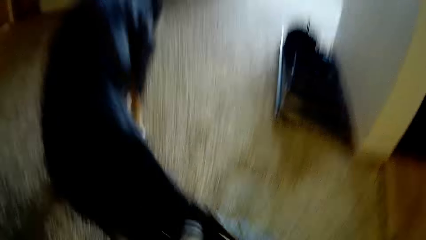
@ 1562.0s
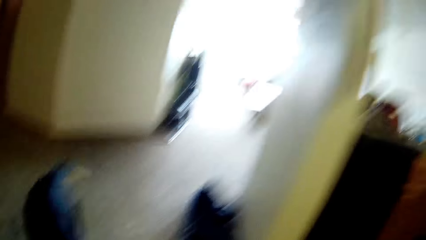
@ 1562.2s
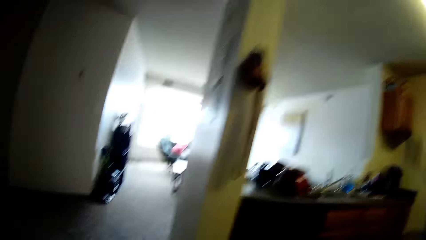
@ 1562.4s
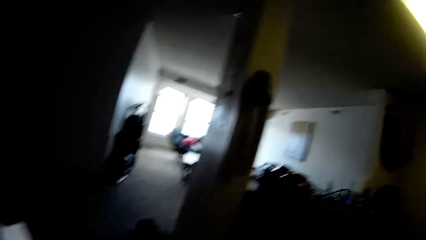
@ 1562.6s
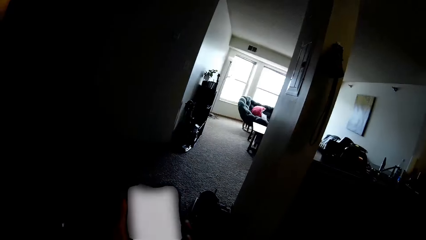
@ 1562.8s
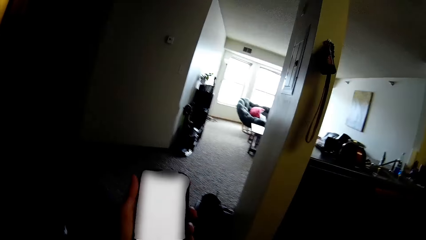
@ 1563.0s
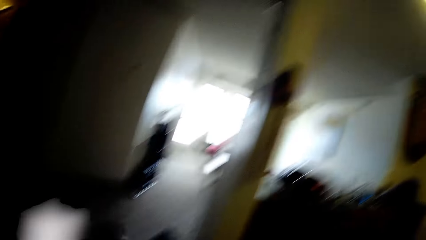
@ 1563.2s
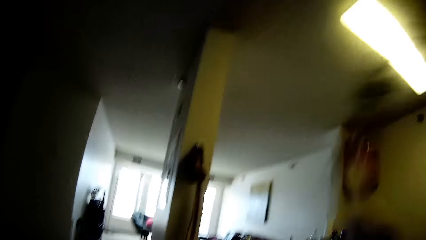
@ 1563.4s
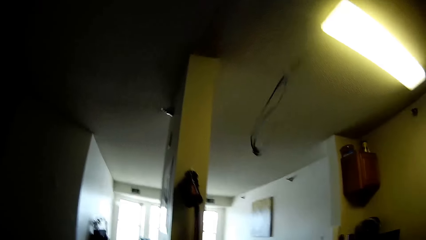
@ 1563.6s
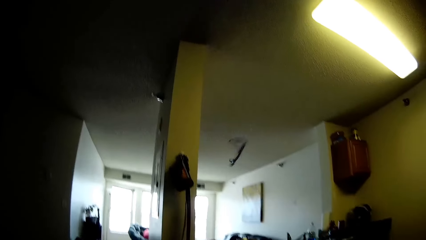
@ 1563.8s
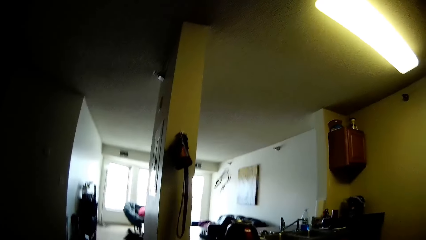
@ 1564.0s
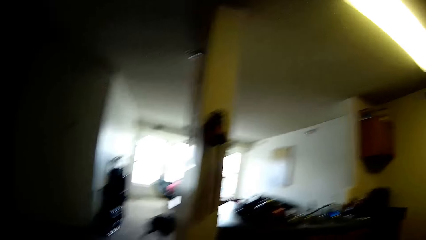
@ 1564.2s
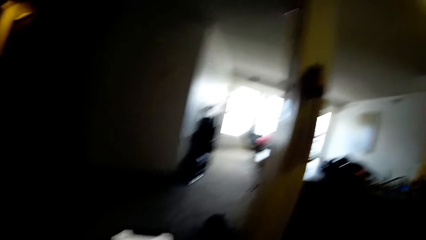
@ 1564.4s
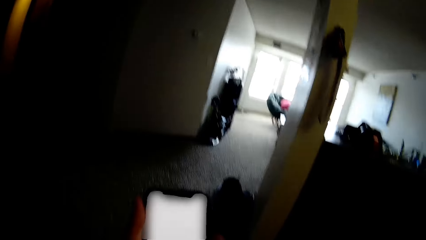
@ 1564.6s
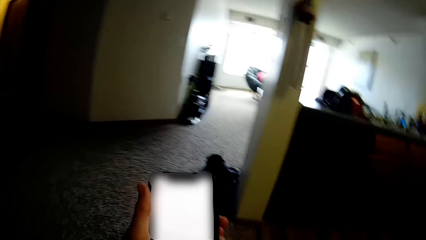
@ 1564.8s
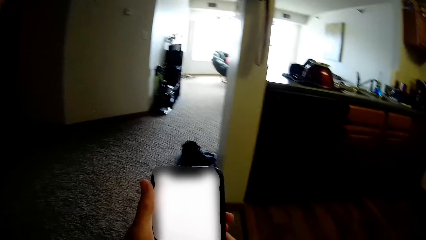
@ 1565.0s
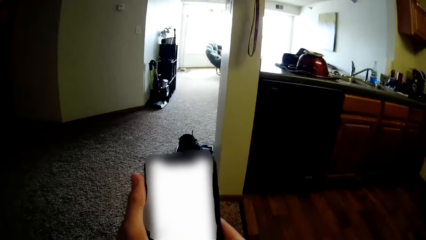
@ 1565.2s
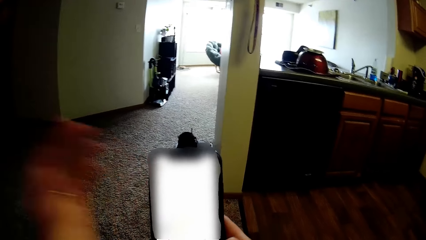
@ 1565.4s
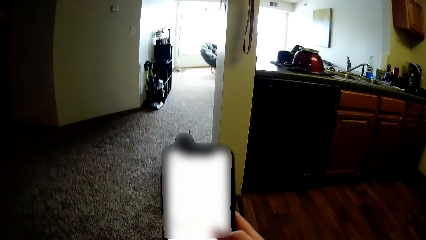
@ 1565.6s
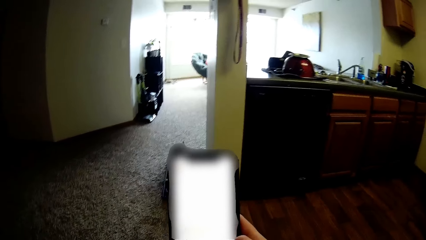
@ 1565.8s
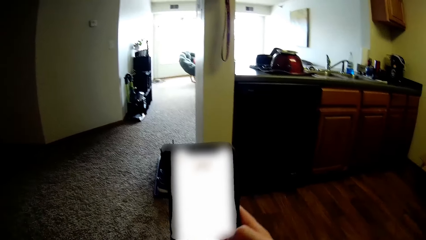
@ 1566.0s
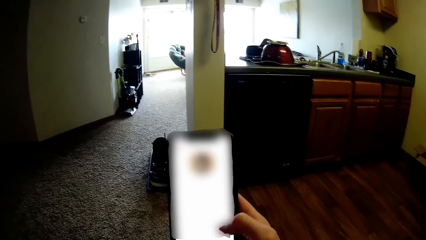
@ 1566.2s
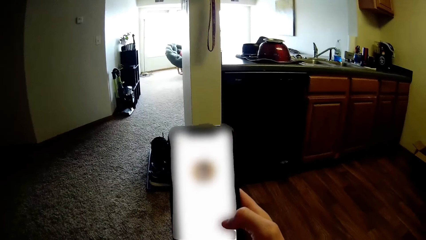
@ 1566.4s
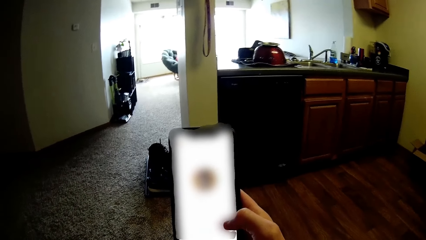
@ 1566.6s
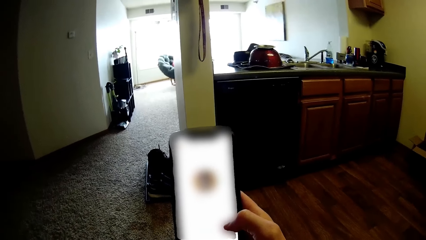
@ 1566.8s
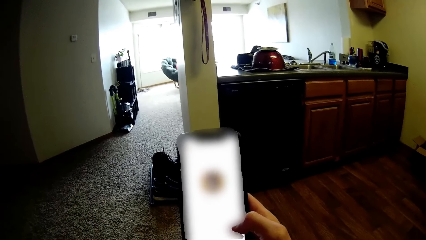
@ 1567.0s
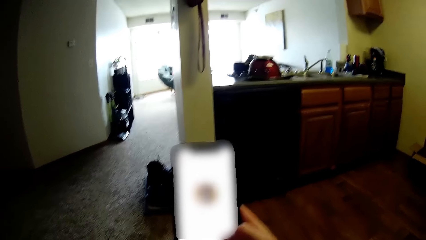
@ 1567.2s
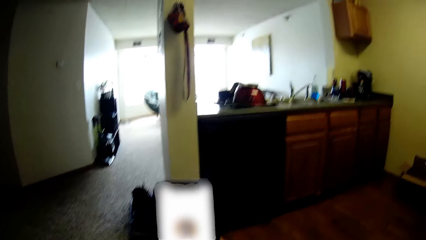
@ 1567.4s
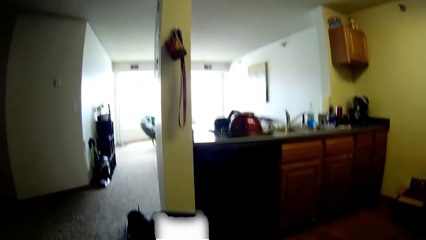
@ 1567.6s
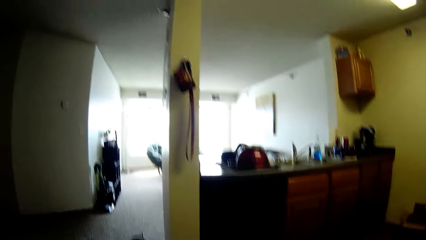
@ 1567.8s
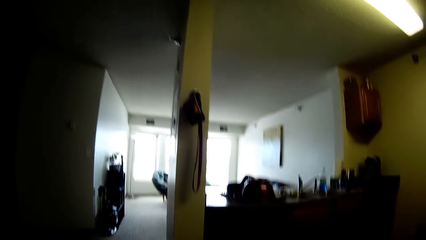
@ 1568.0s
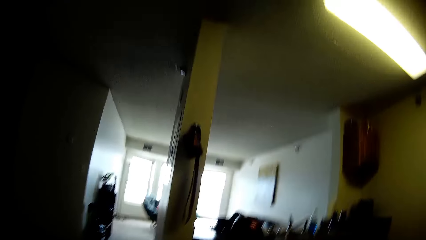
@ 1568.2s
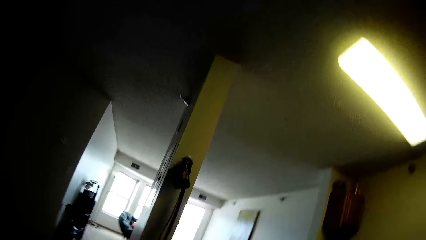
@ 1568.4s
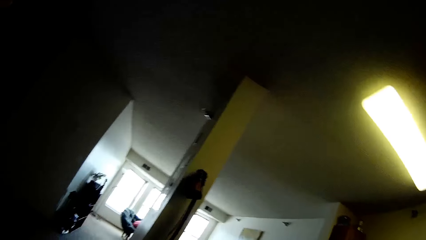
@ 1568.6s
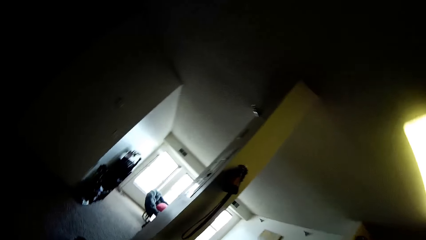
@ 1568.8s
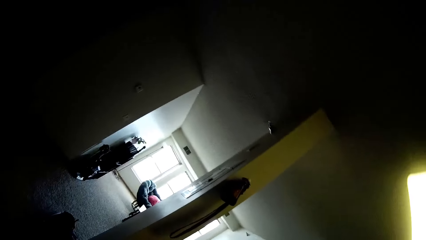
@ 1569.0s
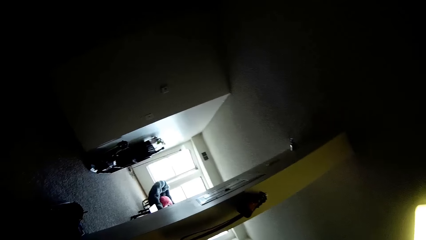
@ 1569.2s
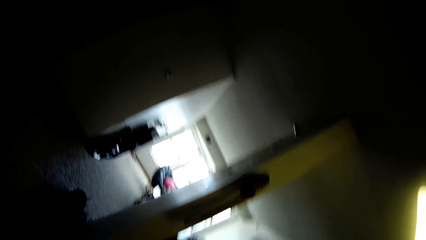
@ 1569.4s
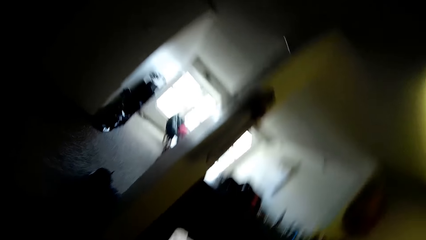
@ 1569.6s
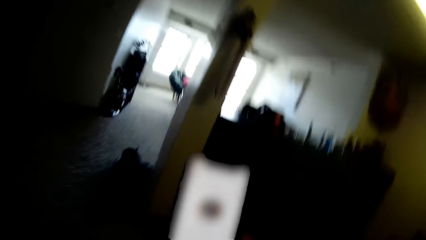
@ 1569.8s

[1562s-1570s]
The camera wearer picks up the rope from the floor with her right hand. She throws the rope. She plays a fetch game with the dog. She operates her phone with both hands.

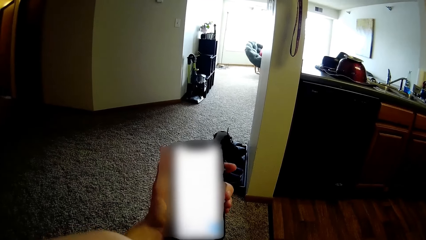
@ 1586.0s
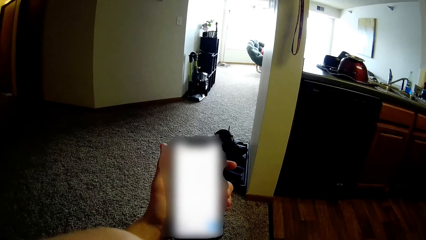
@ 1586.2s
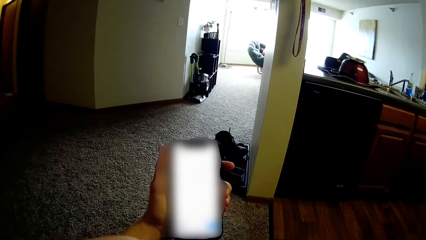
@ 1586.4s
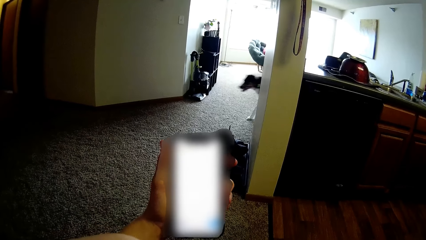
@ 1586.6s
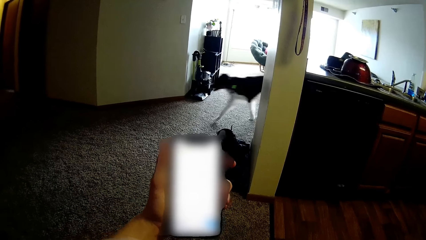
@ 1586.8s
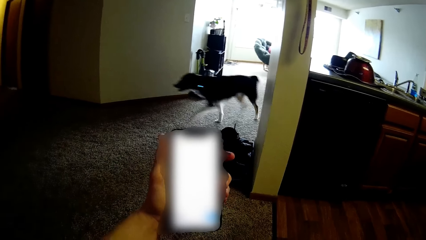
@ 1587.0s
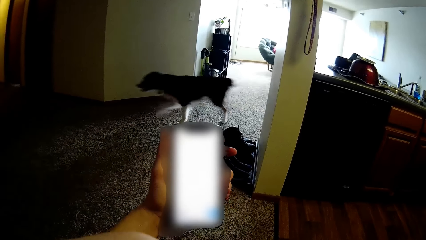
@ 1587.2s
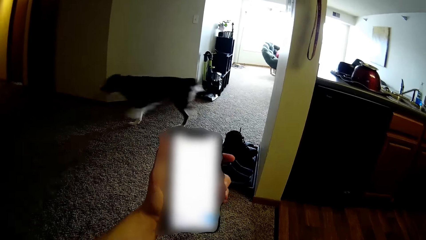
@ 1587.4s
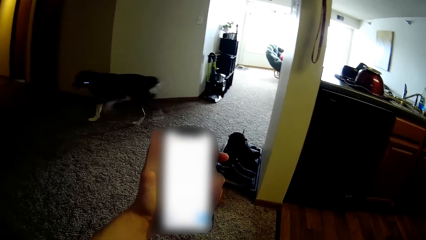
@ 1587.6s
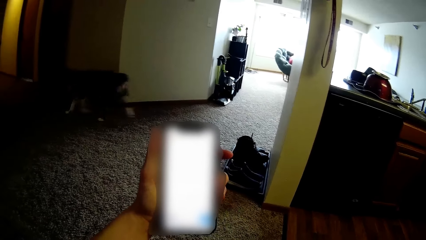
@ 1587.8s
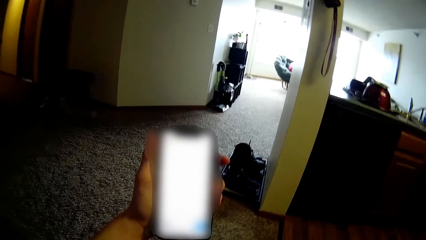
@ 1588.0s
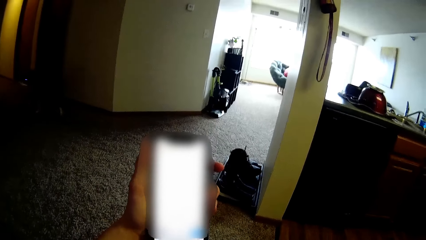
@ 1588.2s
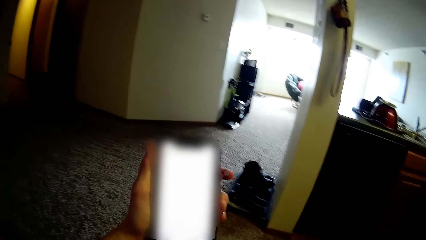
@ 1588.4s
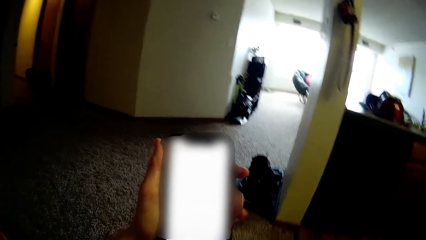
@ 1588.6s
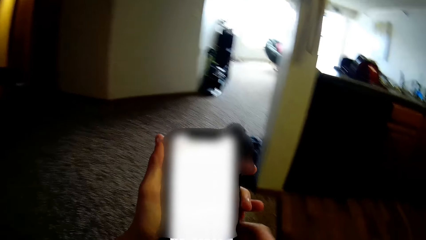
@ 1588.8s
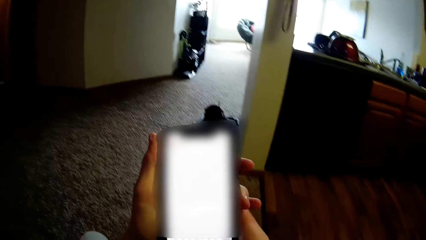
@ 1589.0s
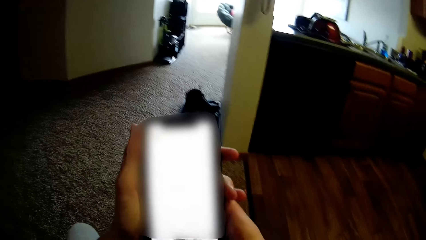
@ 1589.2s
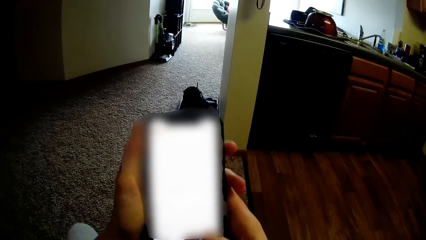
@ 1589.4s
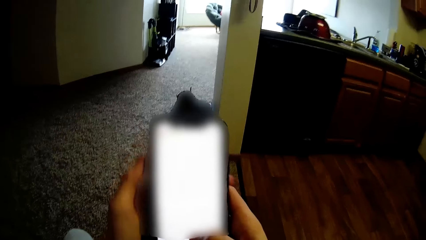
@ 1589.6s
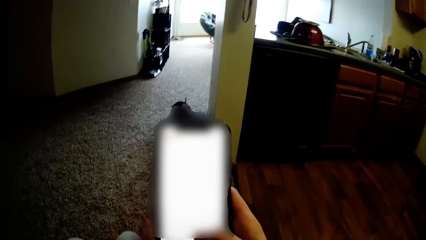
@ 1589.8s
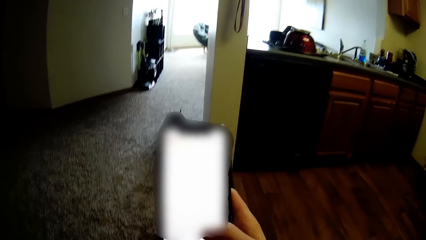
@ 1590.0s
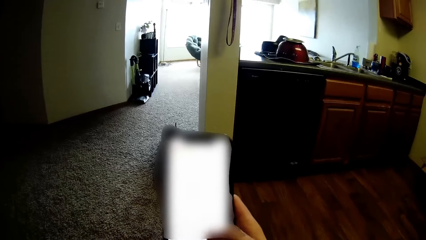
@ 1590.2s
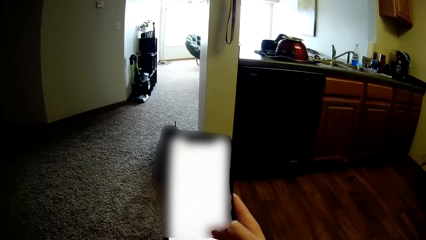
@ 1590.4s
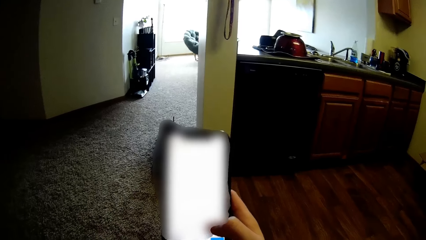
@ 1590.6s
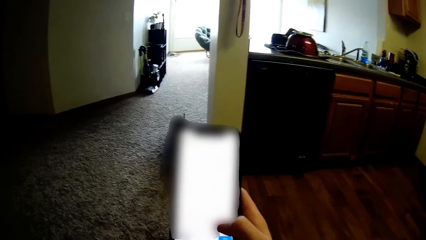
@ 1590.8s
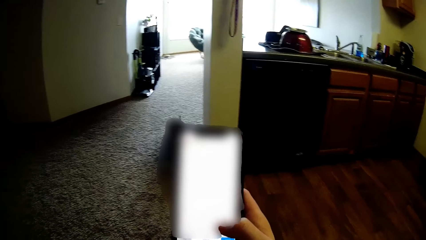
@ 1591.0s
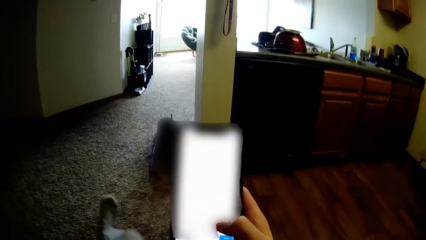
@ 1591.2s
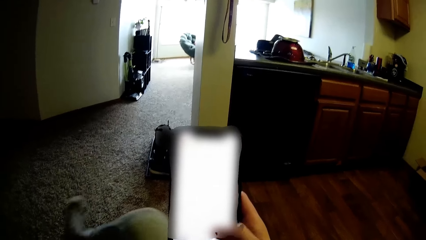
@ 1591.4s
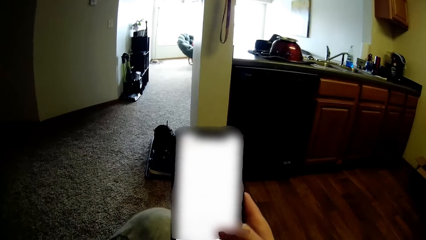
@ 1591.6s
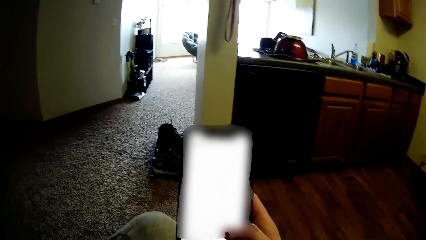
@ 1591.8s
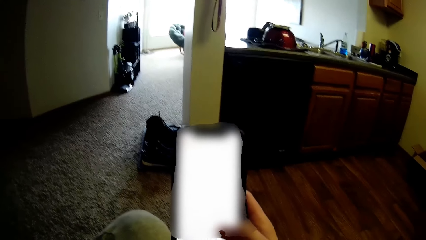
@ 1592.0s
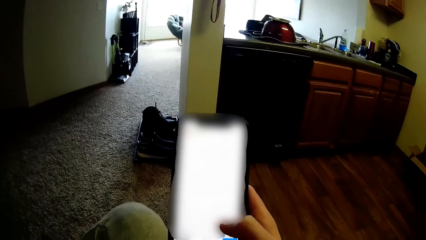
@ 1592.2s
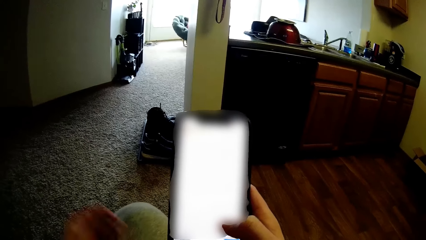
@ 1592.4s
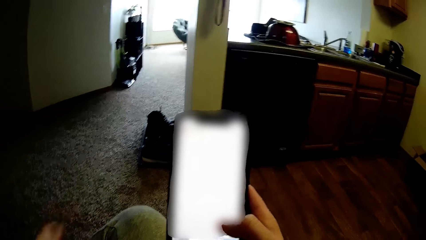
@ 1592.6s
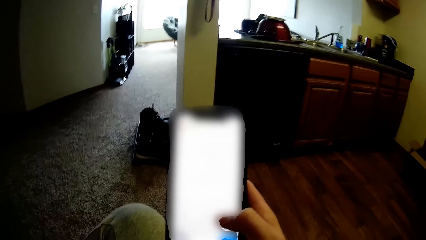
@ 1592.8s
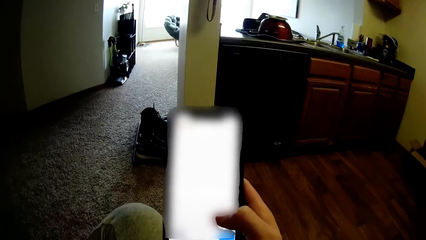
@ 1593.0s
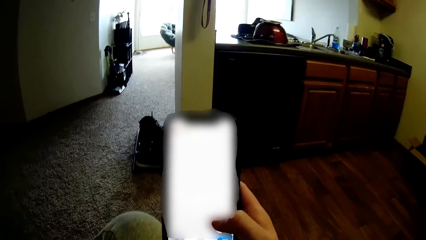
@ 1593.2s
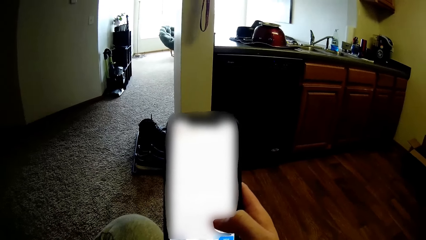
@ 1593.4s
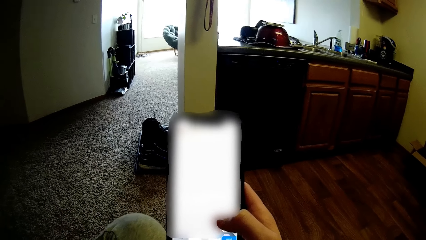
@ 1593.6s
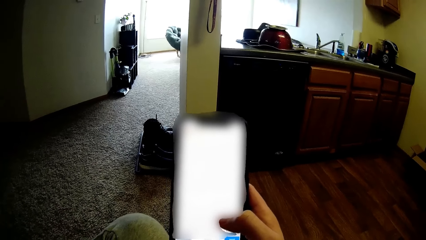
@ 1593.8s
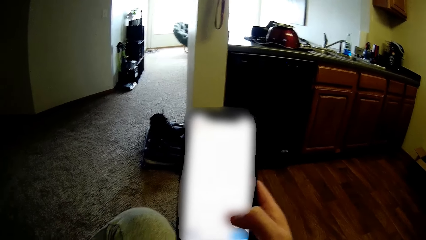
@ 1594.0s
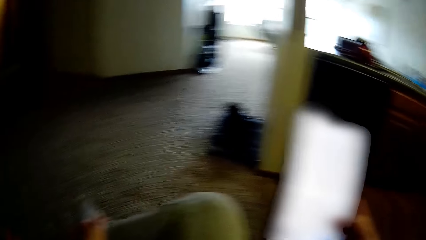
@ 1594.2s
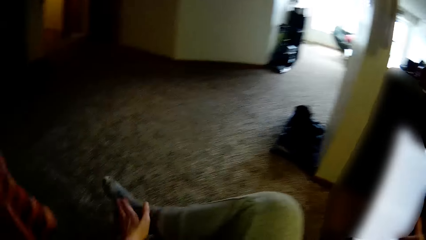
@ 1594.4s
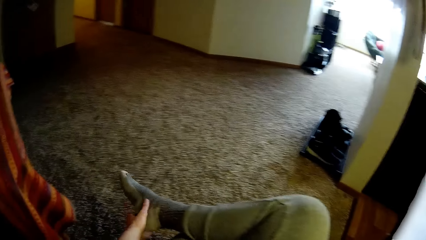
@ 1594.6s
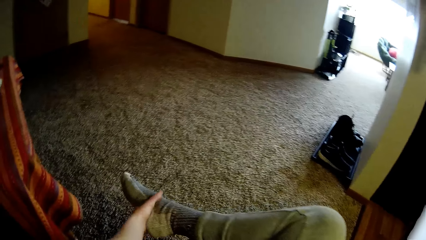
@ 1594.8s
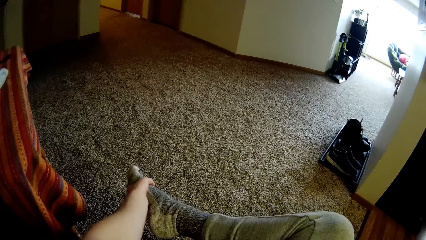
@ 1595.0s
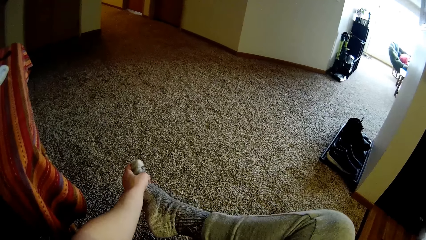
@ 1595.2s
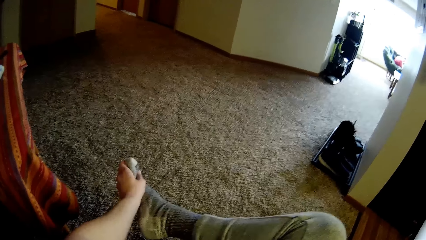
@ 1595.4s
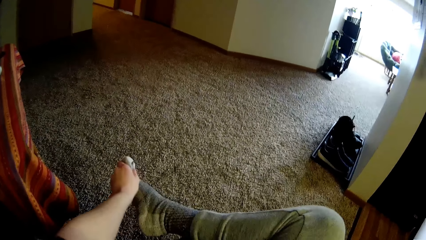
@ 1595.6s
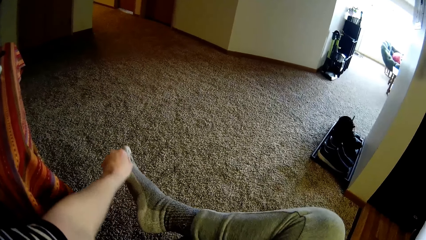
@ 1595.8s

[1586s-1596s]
The dog runs out of the living room. The camera wearer places the right leg on top of the left. They touch the socks on the leg.
